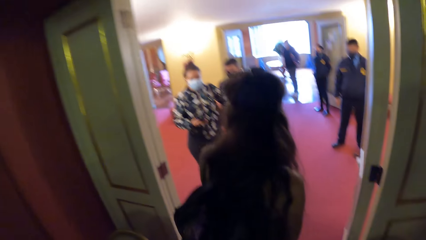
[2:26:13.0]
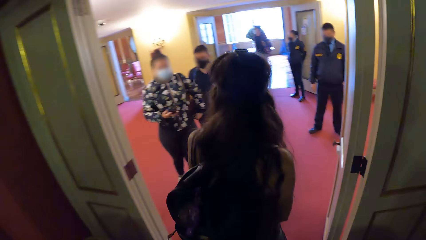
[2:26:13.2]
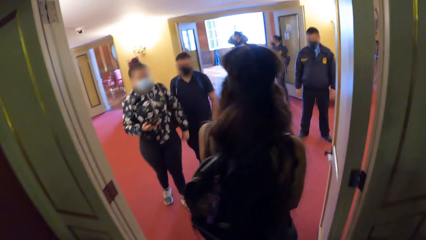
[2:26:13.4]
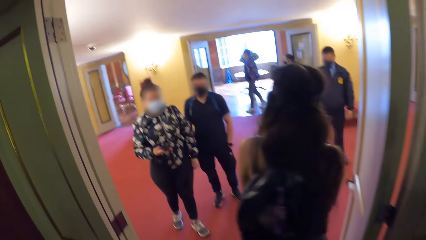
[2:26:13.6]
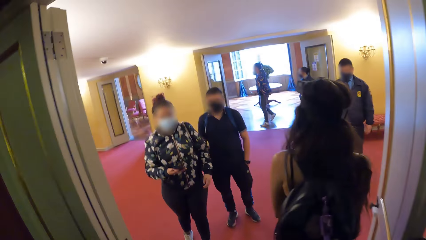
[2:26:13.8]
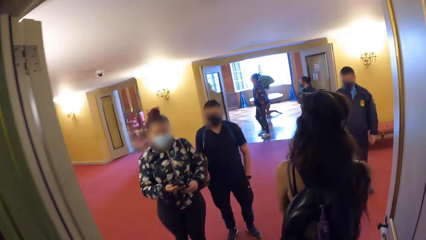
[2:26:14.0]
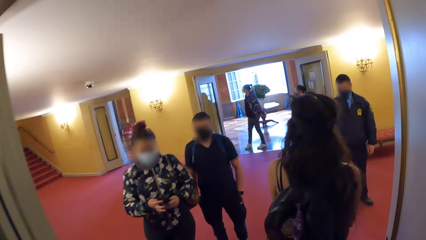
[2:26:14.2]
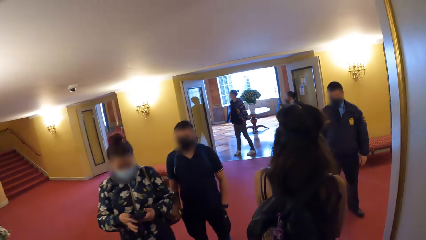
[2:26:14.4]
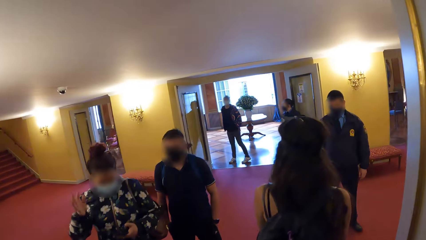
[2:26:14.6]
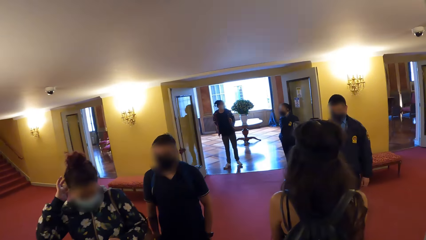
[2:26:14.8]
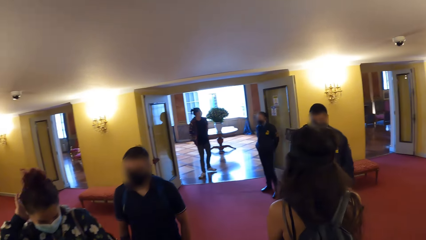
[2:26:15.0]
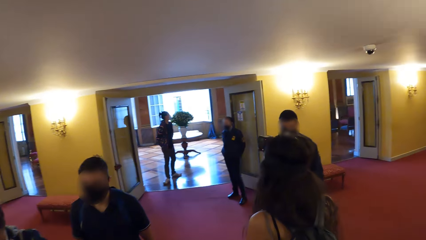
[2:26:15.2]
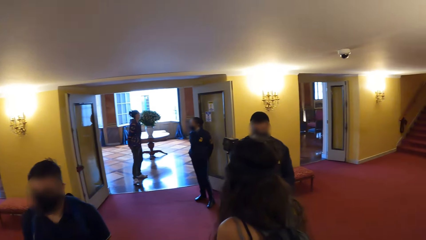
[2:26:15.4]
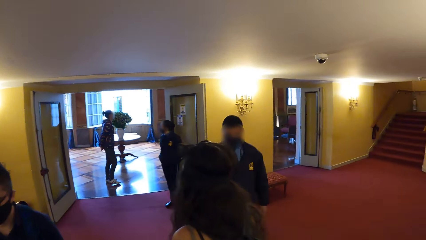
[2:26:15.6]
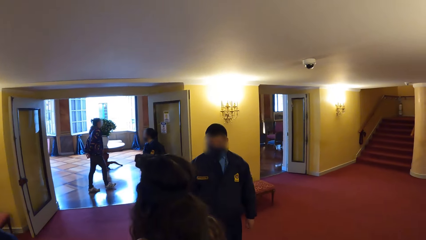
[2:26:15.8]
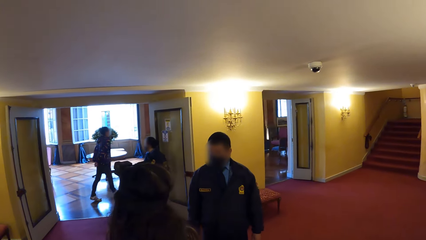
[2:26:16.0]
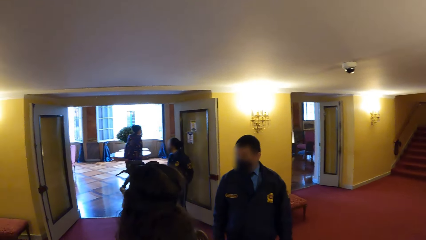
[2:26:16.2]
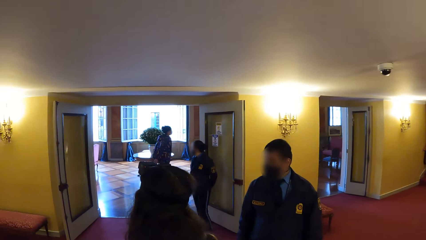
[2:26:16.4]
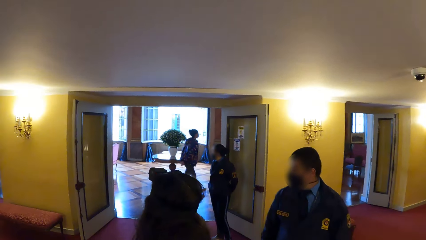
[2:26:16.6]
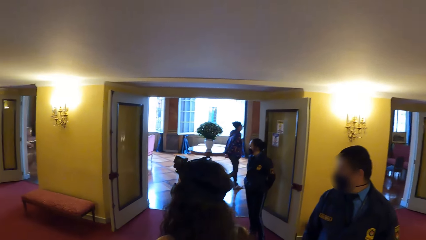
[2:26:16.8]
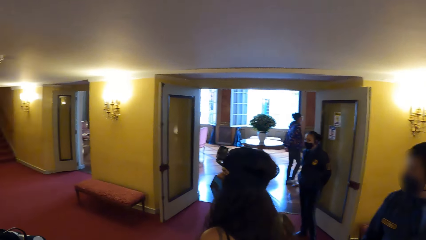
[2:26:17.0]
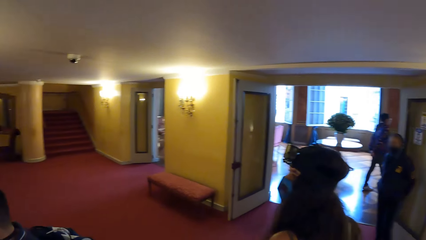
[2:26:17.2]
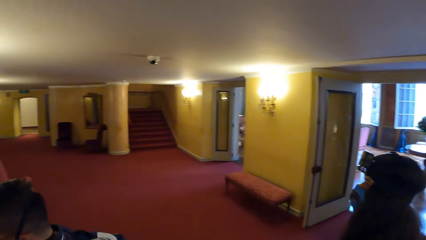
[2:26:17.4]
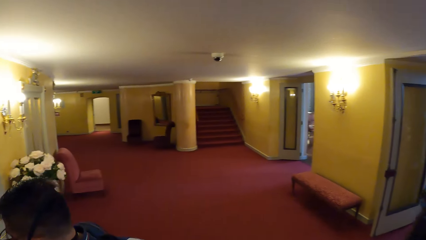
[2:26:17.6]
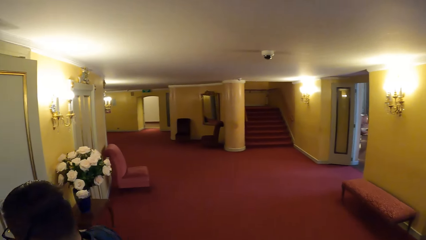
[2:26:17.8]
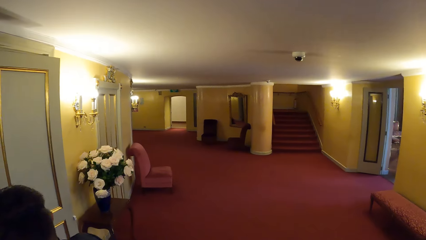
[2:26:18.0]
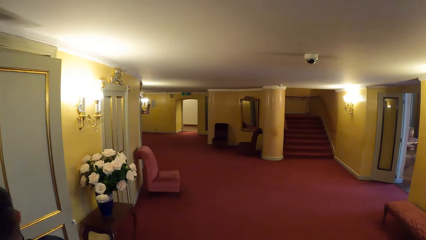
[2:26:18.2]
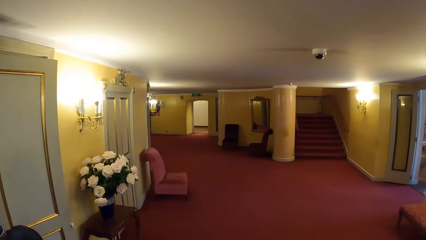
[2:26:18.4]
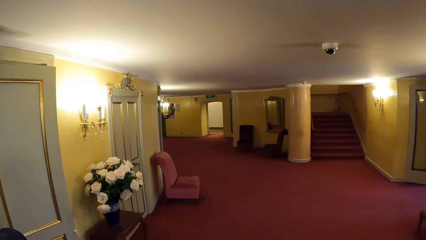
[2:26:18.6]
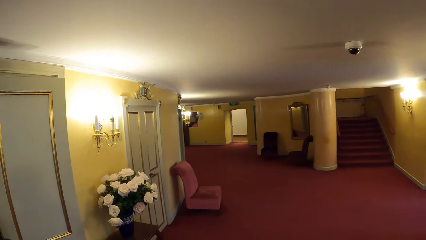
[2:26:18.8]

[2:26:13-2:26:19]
The camera wearer walks around.

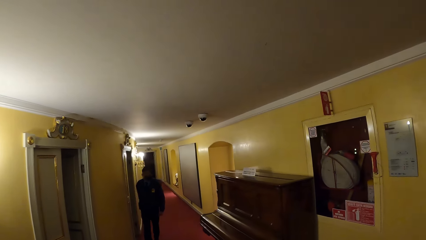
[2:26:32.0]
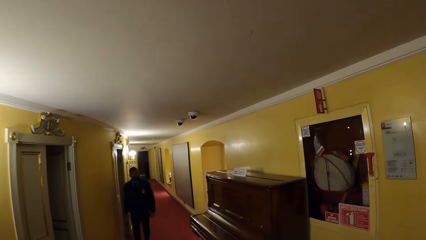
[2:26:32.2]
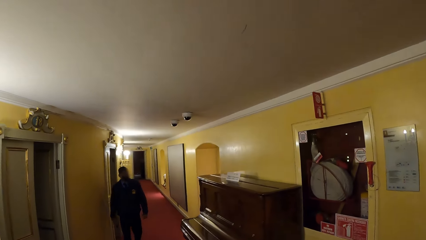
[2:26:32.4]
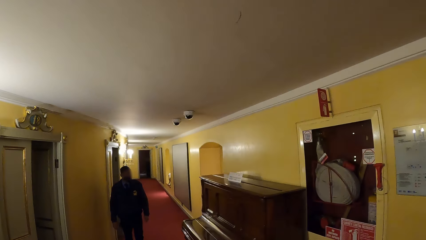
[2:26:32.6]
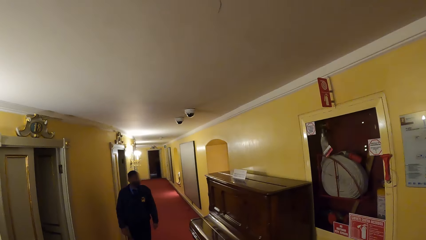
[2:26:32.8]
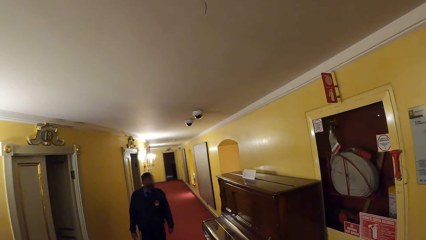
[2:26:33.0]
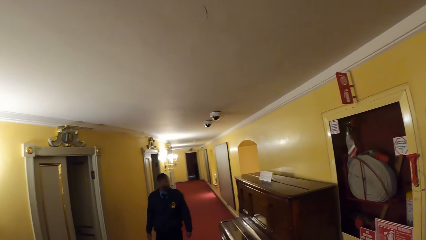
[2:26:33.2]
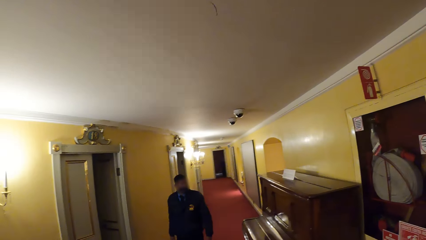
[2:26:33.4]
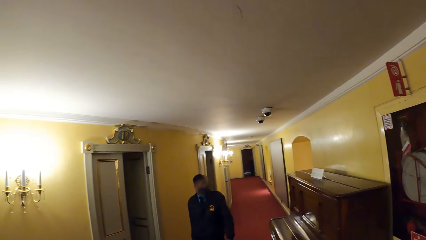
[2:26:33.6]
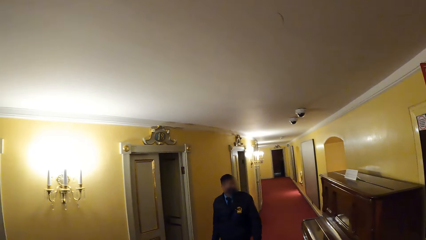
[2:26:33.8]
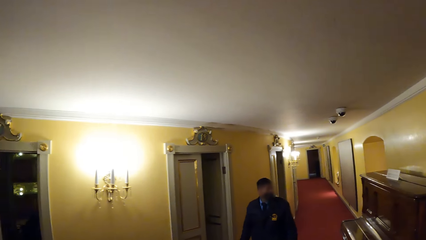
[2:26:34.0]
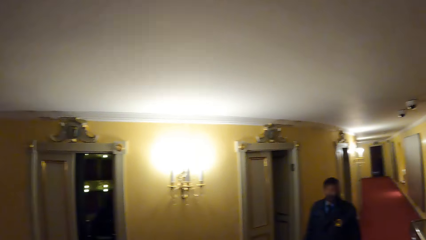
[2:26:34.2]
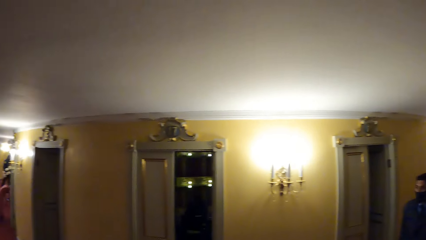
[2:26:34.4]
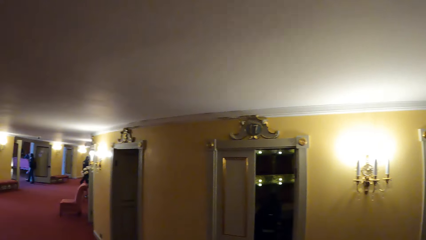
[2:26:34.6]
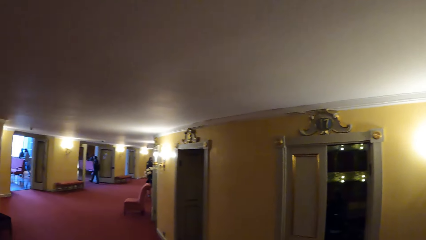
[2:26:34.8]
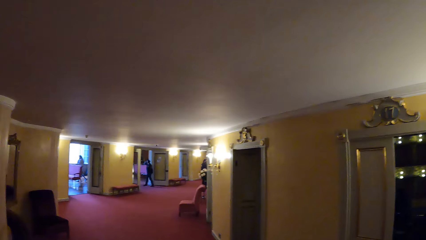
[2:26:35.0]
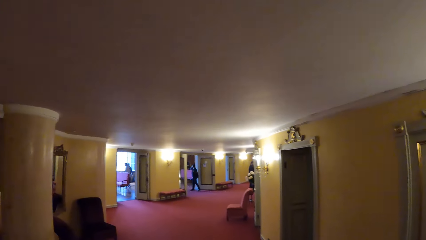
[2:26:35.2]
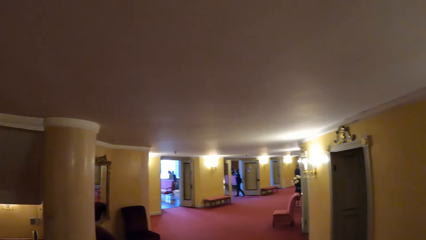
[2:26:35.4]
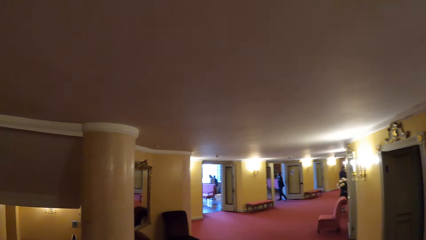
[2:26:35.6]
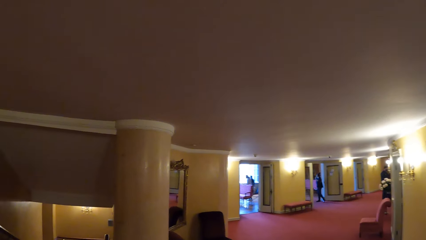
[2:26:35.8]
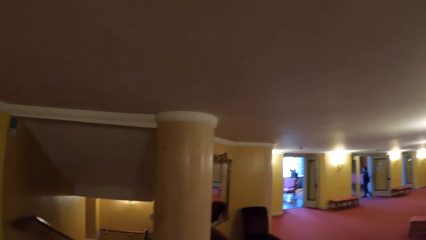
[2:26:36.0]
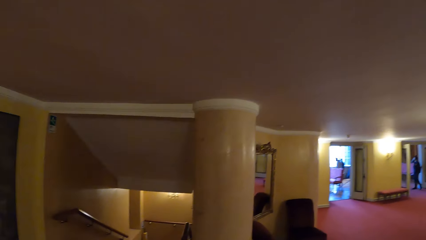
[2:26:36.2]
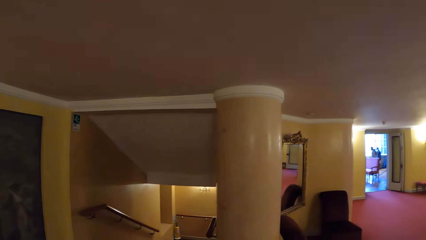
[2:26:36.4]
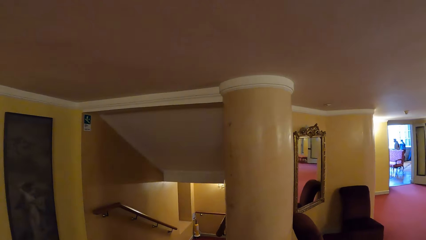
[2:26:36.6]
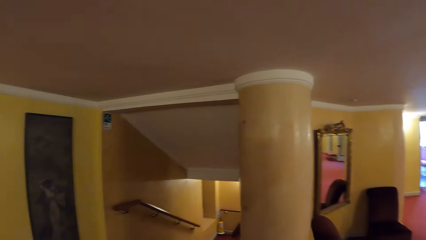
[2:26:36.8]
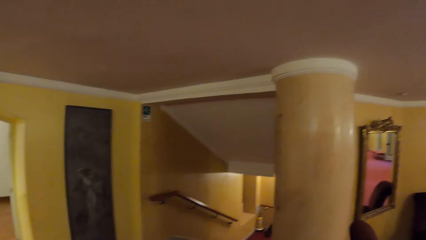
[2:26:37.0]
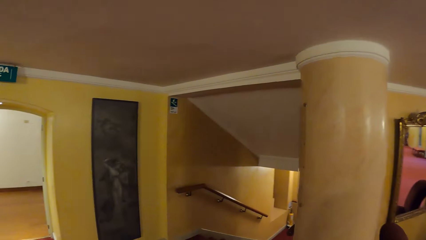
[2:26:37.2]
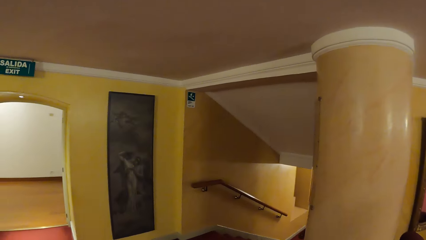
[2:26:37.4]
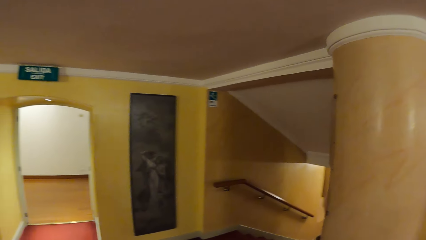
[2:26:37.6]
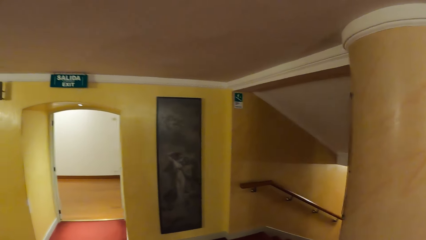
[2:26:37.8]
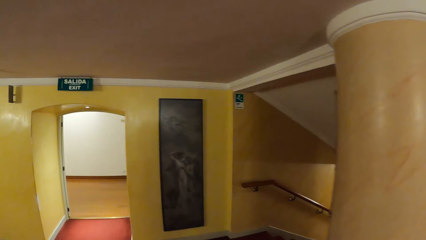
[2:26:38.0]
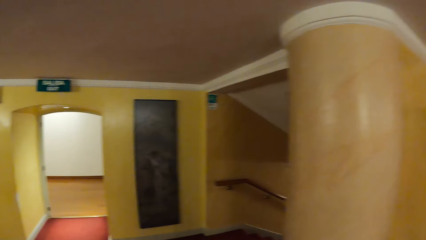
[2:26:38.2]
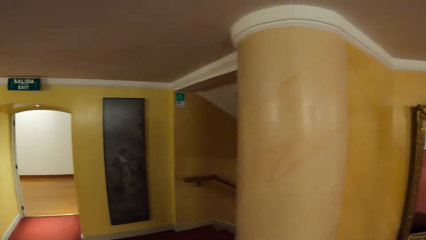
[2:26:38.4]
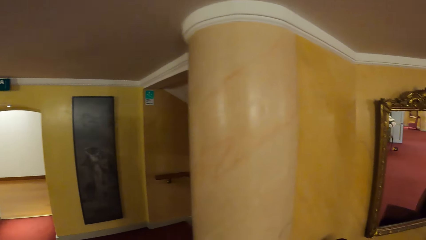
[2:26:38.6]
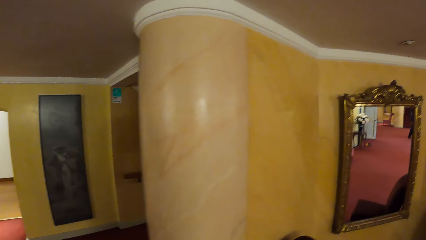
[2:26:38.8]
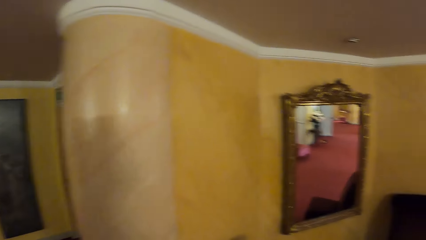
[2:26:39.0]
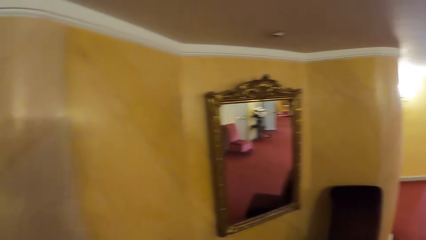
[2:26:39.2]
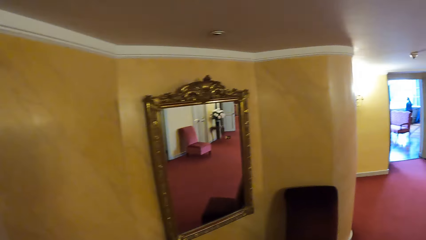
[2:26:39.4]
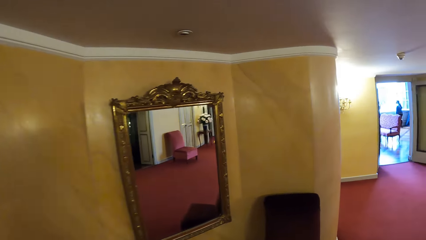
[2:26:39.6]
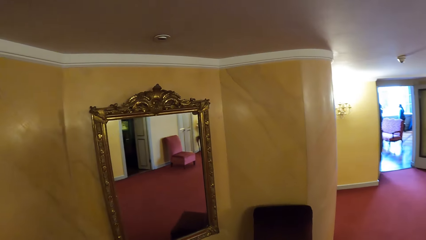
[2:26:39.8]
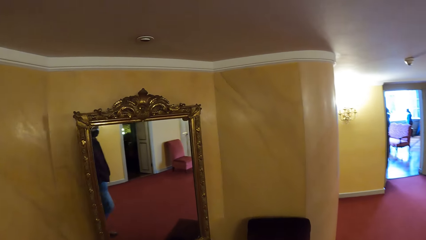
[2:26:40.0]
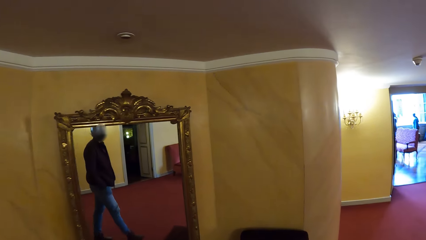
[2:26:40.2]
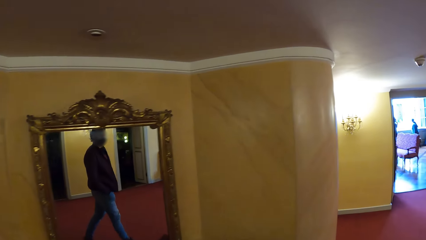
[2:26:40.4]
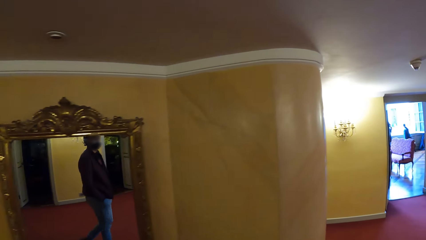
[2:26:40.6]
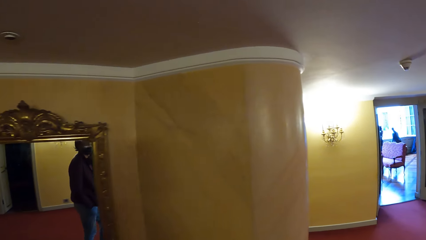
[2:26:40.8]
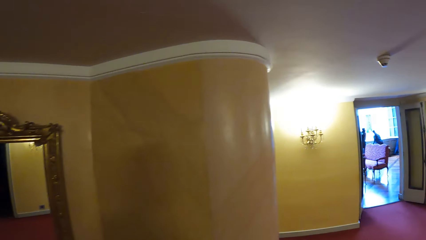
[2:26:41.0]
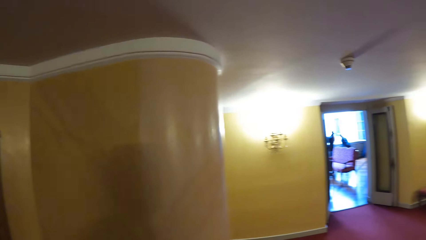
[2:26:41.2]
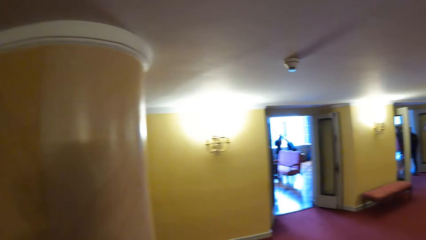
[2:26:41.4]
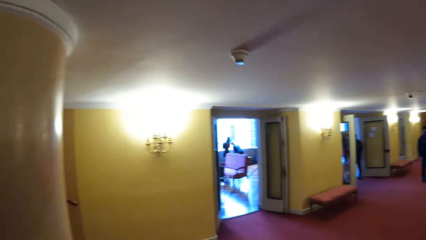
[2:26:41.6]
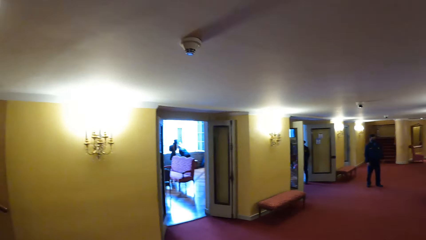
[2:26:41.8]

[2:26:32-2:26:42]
The camera wearer looks around. They move around.
